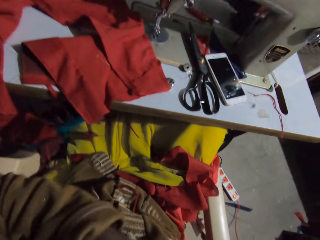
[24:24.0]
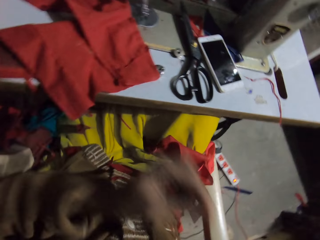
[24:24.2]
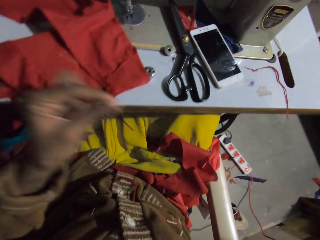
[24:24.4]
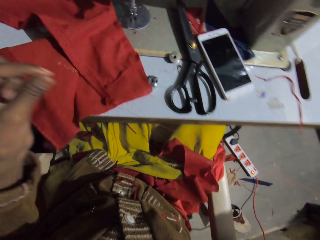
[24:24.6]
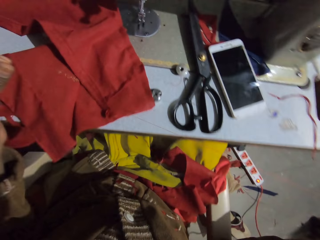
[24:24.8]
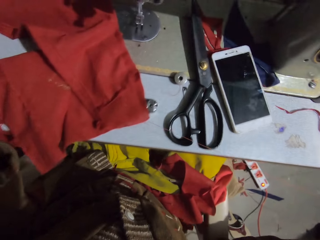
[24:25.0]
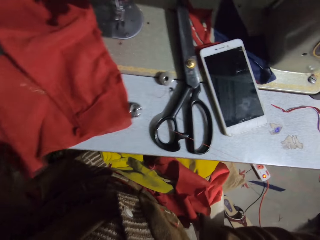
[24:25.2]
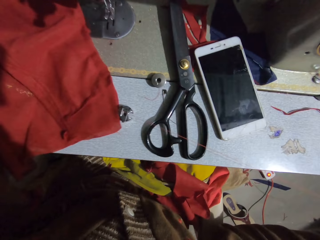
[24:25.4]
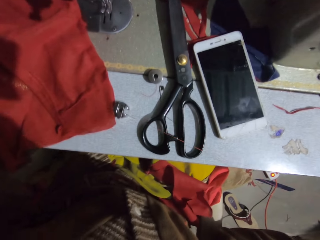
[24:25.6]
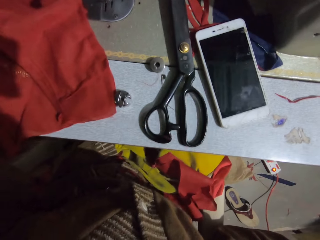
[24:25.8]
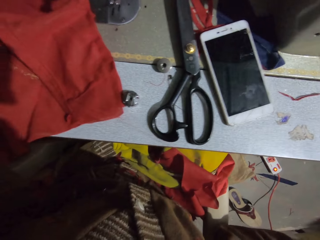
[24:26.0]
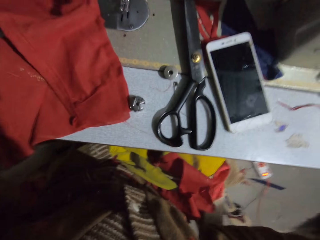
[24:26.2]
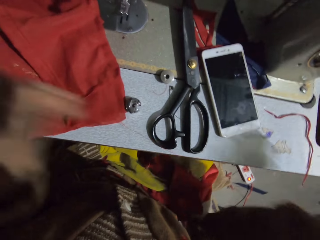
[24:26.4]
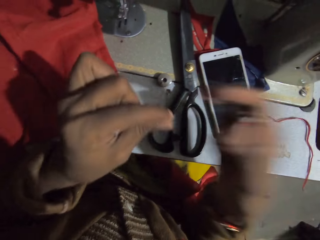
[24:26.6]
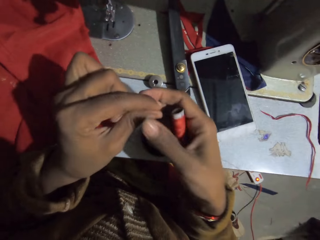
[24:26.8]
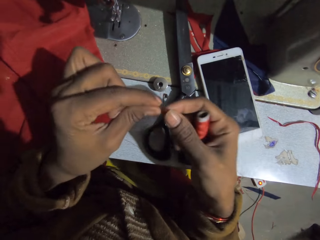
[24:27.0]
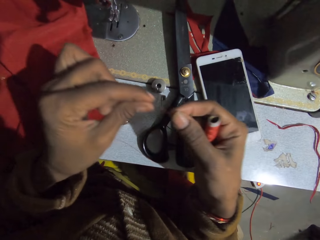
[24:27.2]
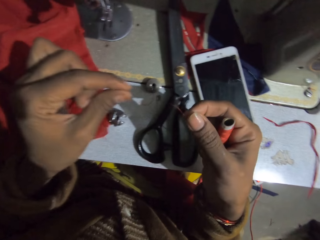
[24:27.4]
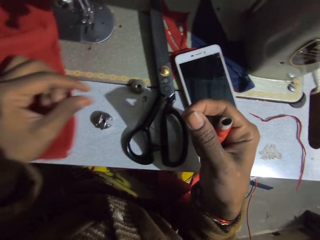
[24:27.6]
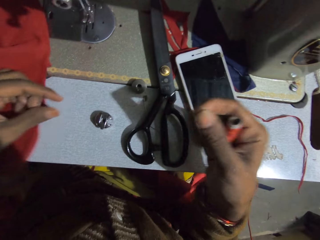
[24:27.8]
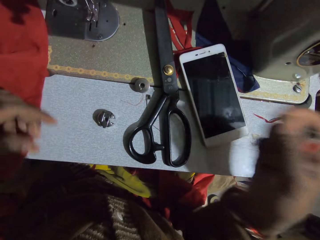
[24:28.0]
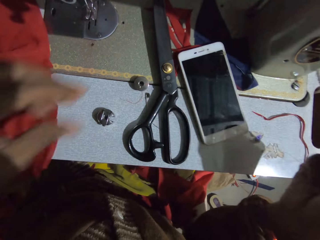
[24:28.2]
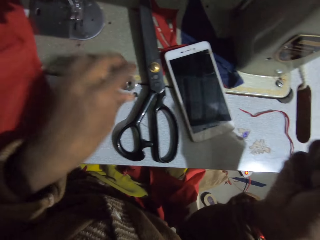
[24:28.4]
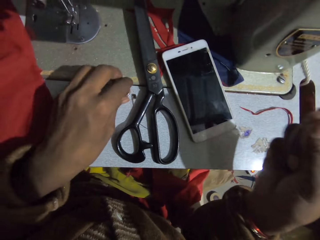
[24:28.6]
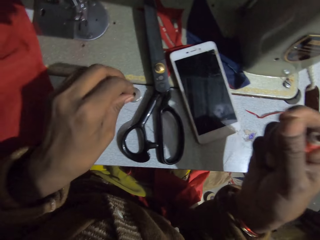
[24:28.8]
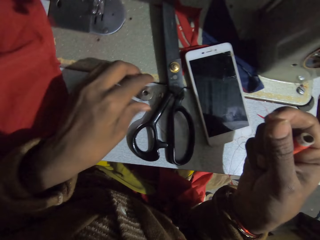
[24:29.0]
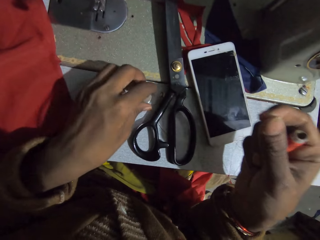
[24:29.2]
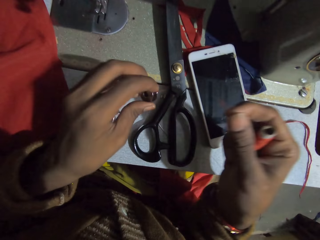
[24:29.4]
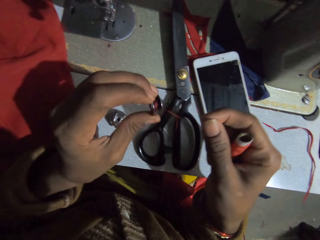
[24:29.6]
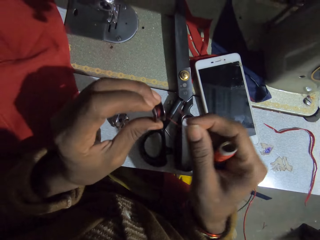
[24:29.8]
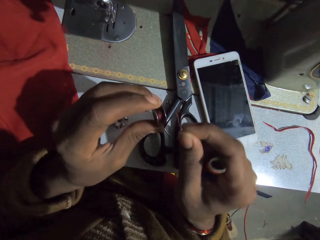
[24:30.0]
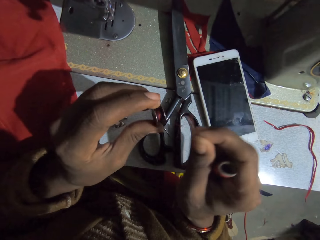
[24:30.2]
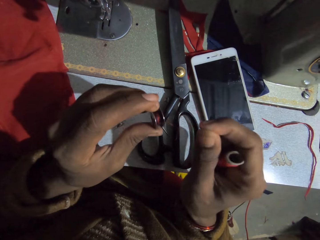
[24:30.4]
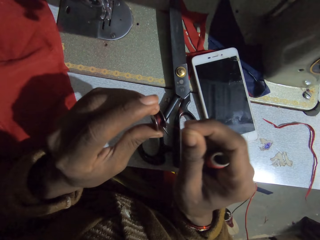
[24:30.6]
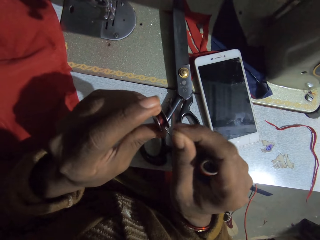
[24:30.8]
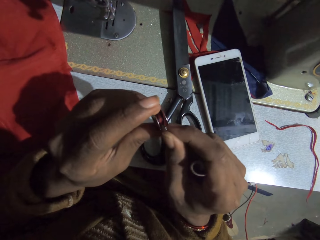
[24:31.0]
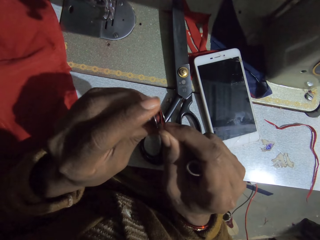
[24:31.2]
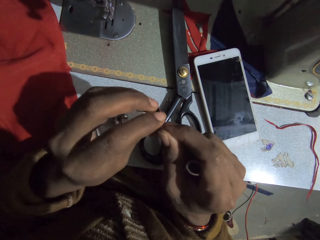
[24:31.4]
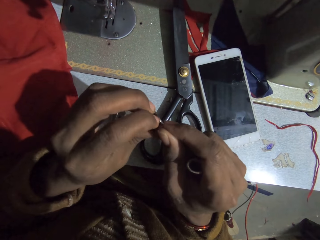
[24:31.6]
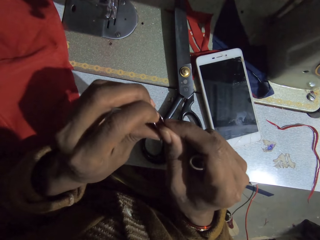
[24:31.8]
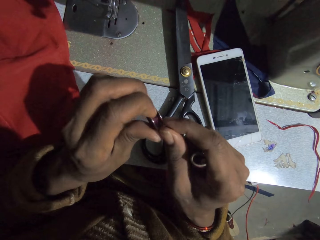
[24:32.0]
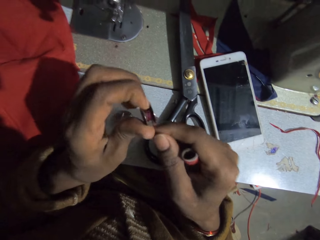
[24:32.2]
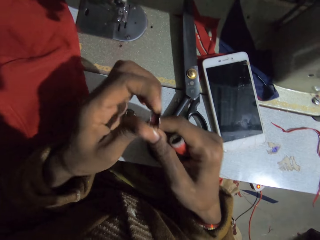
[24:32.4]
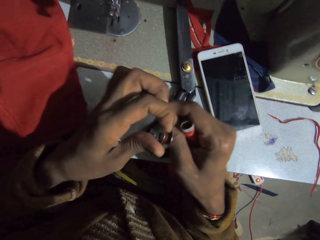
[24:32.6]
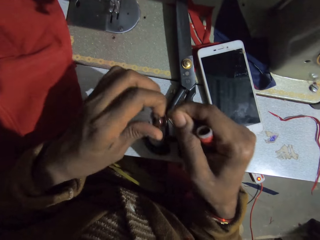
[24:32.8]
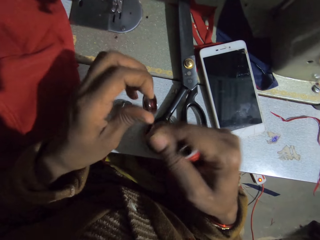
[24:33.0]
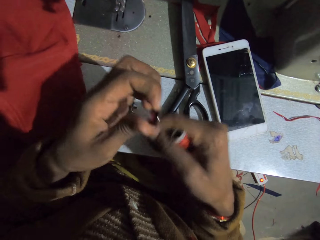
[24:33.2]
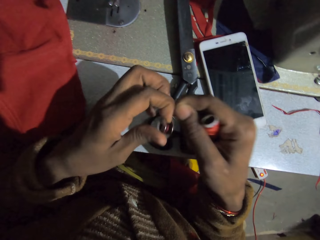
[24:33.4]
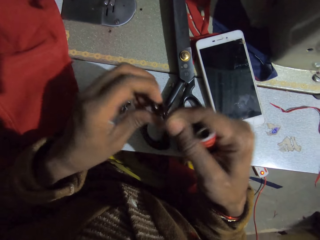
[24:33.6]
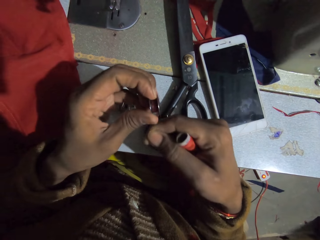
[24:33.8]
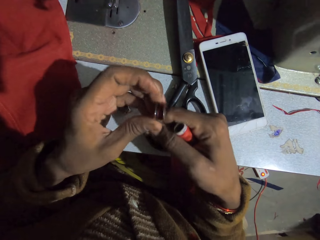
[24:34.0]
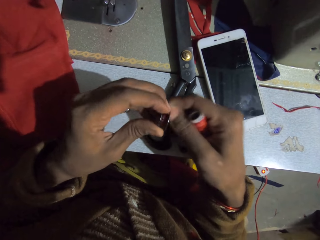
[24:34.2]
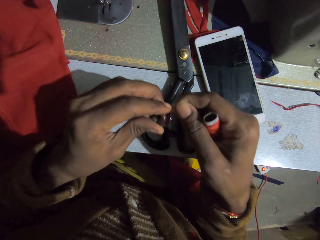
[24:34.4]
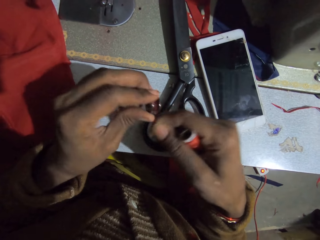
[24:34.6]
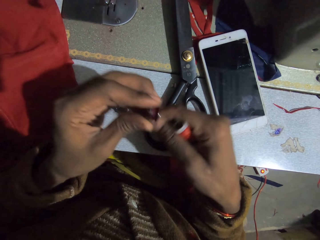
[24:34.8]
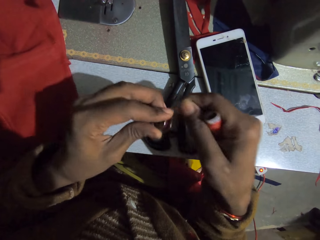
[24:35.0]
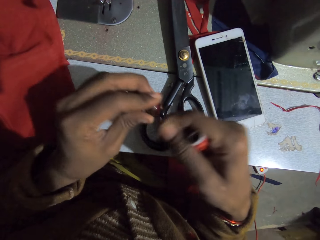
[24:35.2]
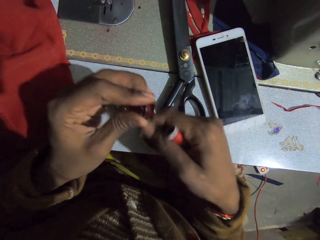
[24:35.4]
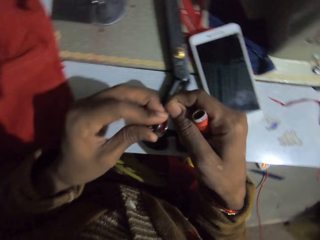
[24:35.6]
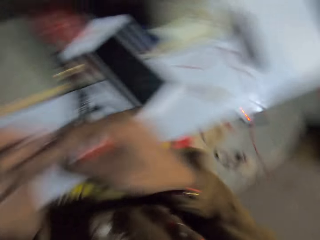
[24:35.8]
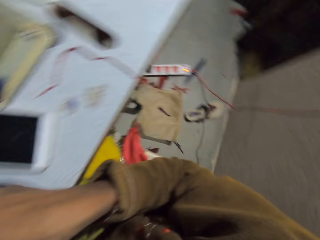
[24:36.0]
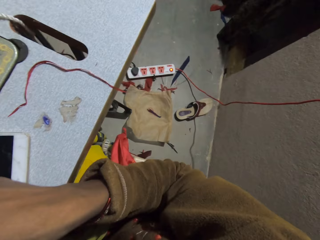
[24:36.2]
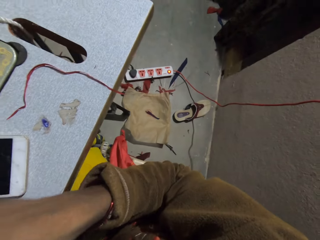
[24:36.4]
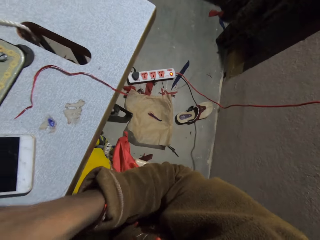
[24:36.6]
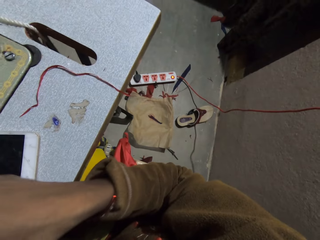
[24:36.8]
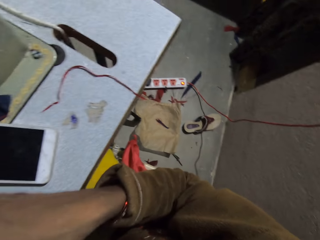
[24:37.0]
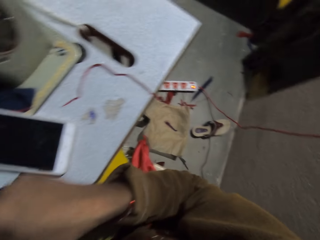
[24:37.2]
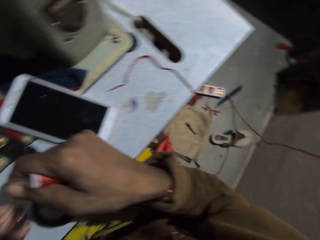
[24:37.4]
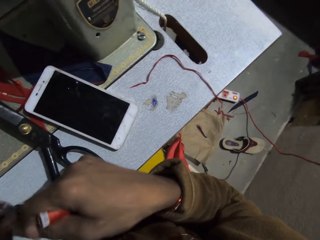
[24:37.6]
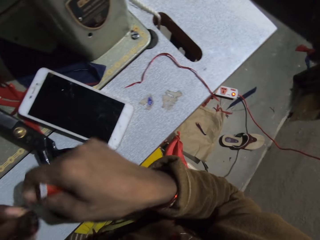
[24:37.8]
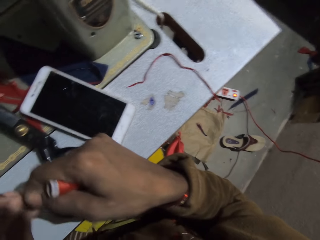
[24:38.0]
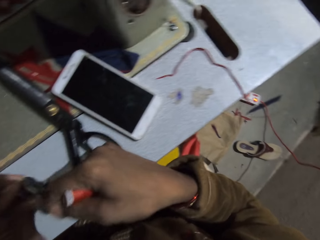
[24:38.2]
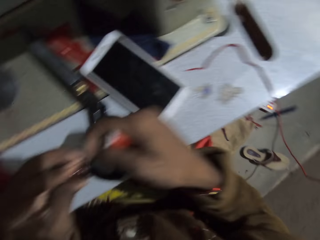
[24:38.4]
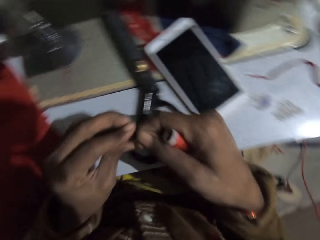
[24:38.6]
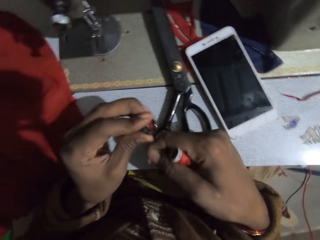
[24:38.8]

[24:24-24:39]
The camera wearer straightens the sewing thread with their hands. They hold the thread with the right hand. They pick up a bobbin from the machine. They roll the sewing thread on the bobbin. They turn around. They look around. They roll the thread on the bobbin.

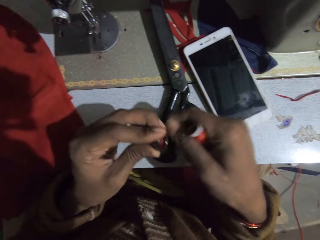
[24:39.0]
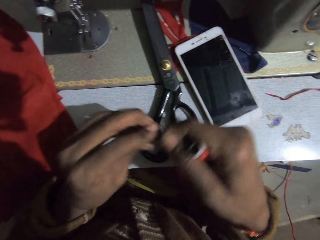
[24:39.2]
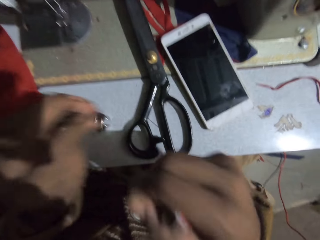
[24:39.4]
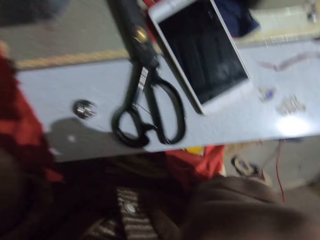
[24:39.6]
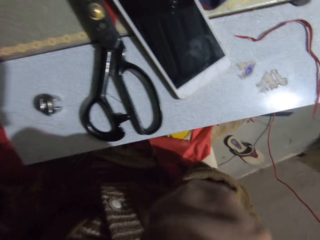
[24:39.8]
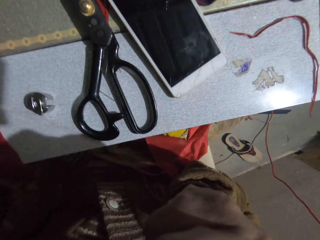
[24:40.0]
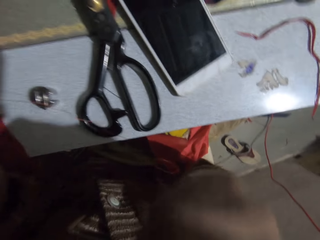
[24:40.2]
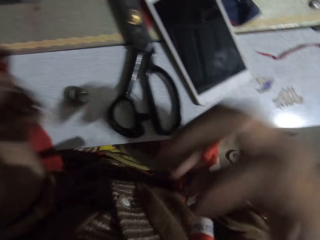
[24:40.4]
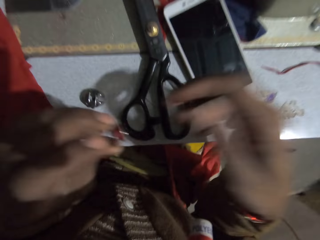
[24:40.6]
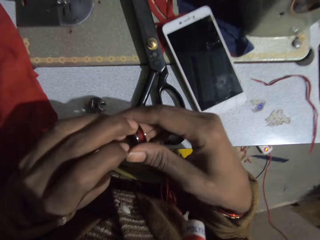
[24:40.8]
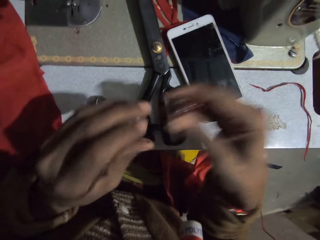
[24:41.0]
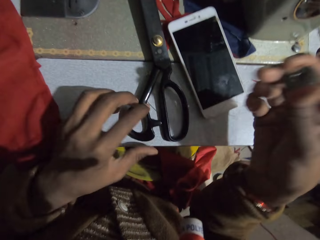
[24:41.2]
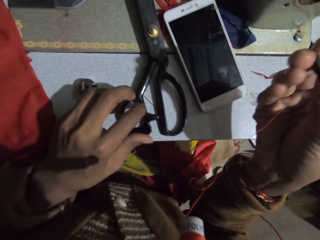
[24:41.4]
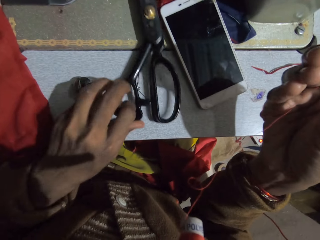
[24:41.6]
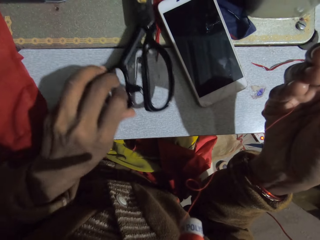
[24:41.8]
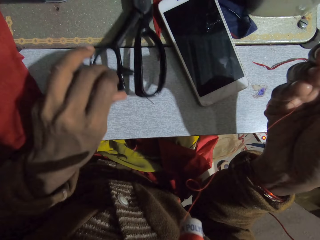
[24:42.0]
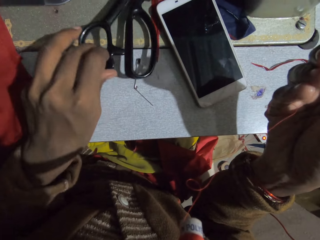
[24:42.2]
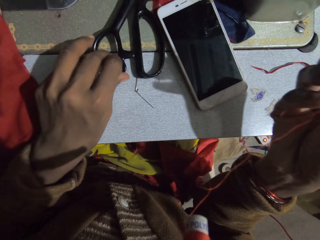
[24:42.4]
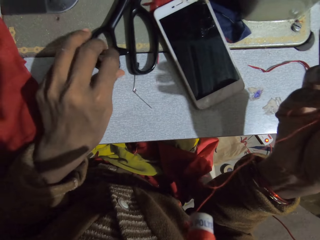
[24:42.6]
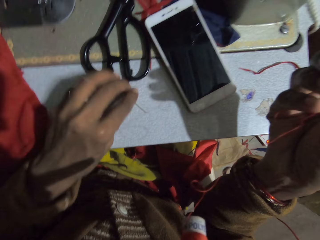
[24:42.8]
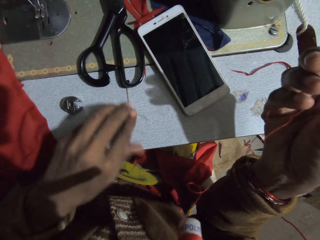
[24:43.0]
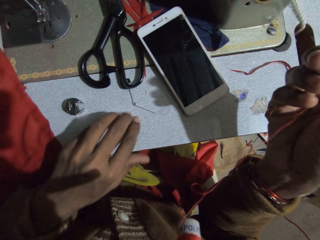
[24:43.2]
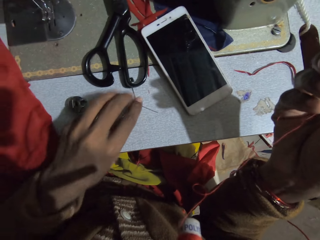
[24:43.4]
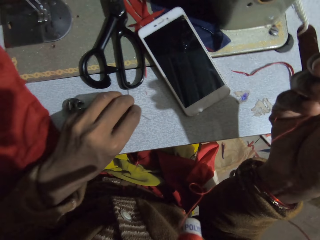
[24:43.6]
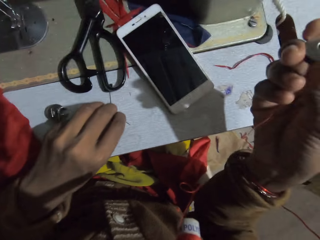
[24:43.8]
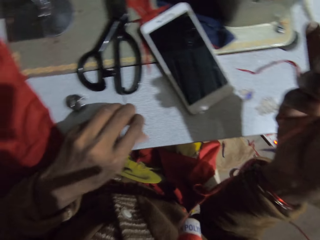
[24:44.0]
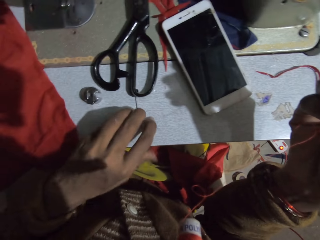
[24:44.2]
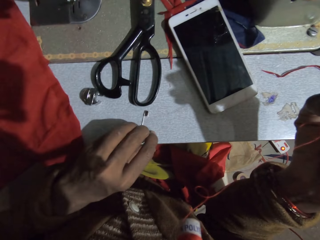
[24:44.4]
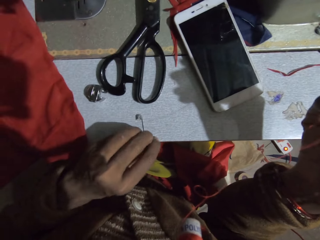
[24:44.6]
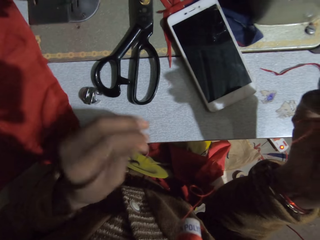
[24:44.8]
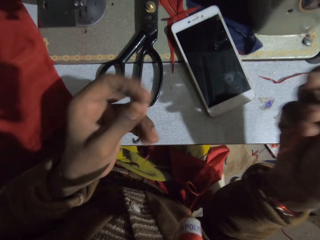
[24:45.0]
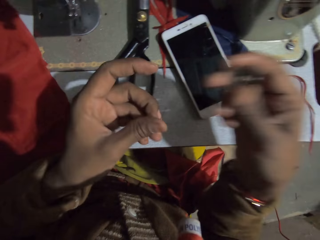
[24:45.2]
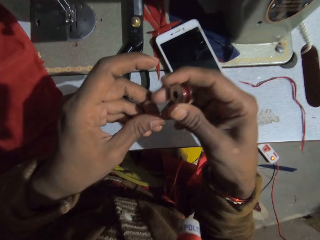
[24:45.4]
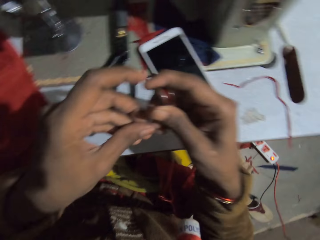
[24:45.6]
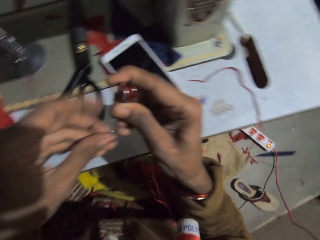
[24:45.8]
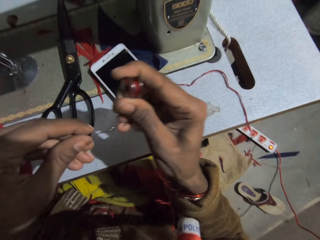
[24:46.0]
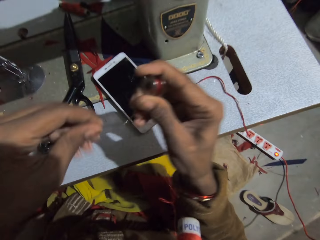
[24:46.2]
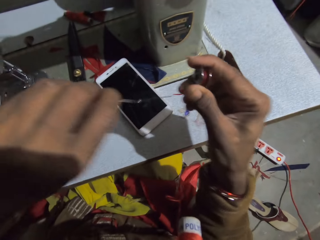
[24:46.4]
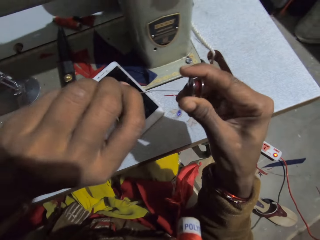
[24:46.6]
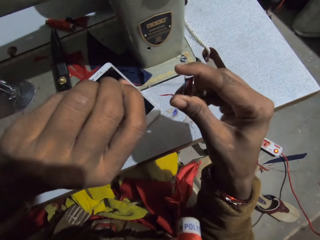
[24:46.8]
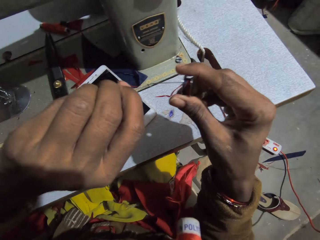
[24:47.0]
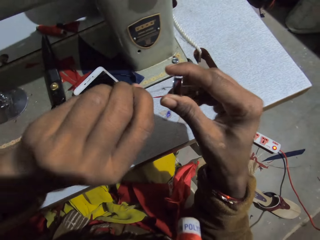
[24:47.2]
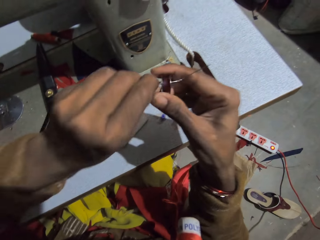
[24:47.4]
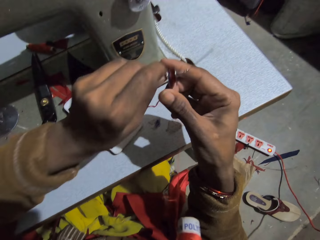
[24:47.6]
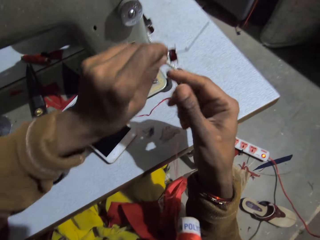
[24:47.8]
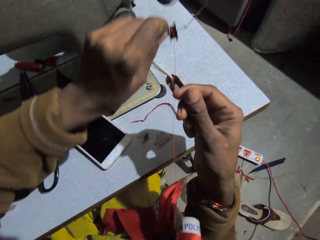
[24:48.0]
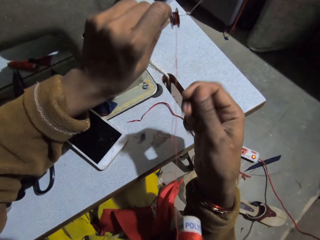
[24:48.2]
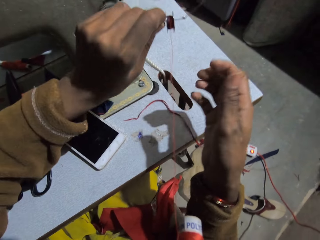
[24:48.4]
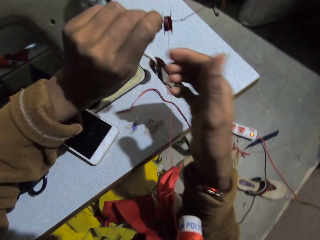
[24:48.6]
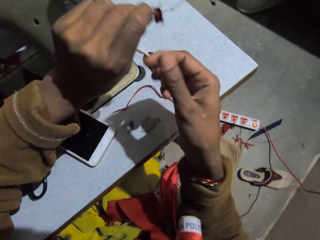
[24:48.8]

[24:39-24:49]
The camera wearer moves the right hand. They cut the sewing thread with their teeth. They pick the bobbin from the left hand. They move the scissors on the machine. They pick up a pin on the machine. They hold the pin with the right hand. They insert the pin in the bobbin.
